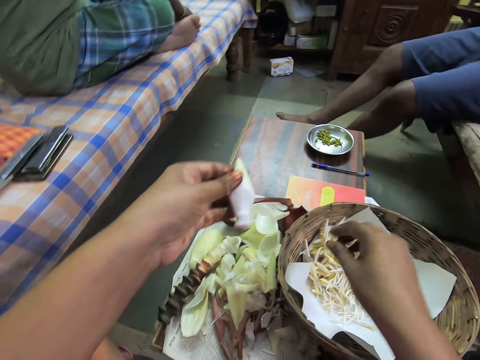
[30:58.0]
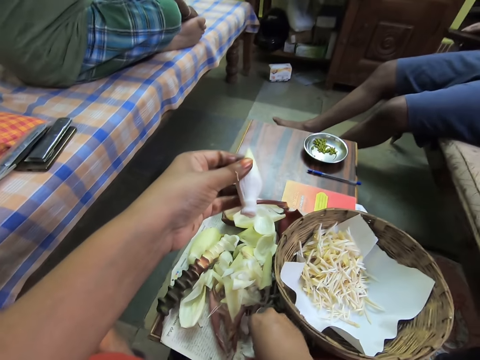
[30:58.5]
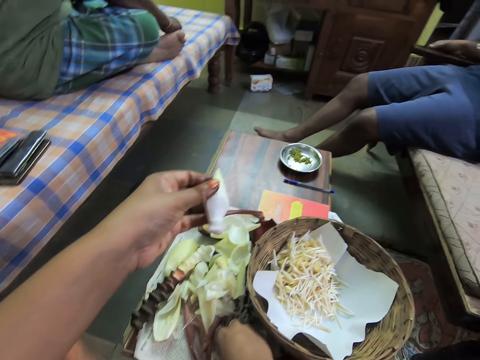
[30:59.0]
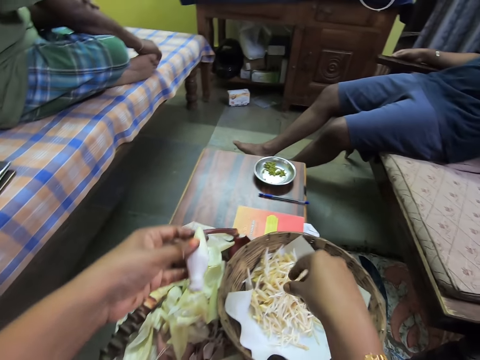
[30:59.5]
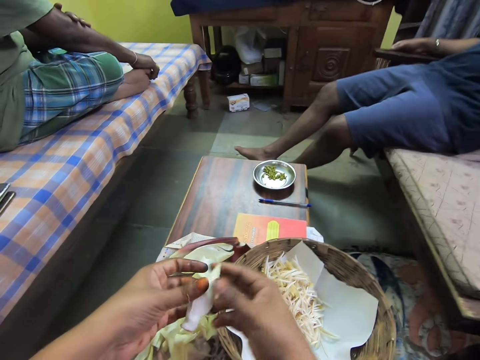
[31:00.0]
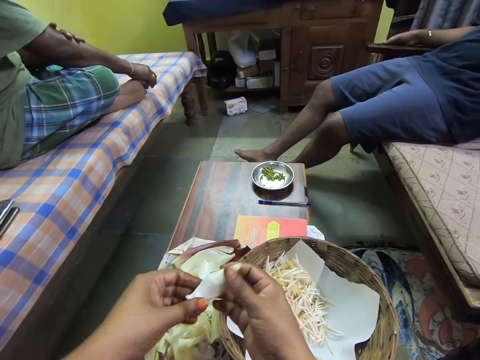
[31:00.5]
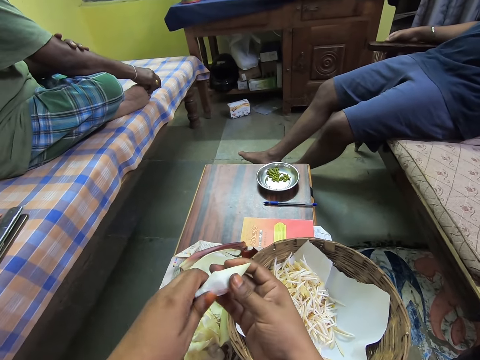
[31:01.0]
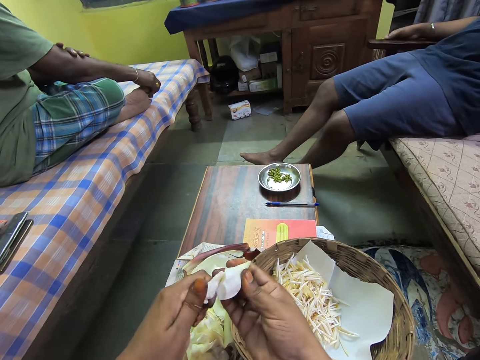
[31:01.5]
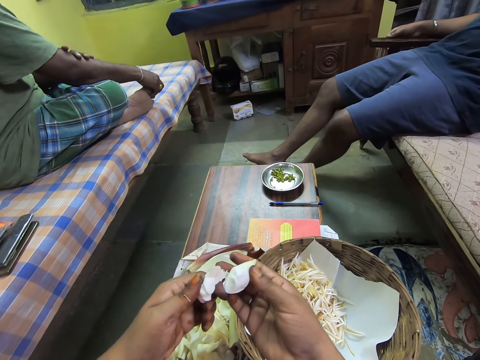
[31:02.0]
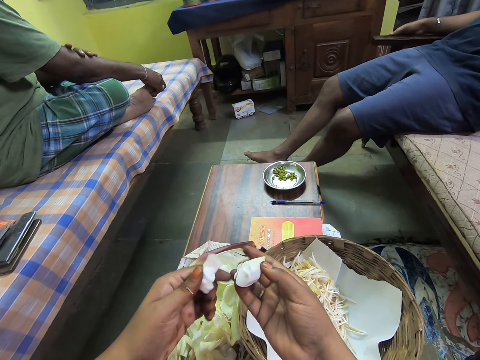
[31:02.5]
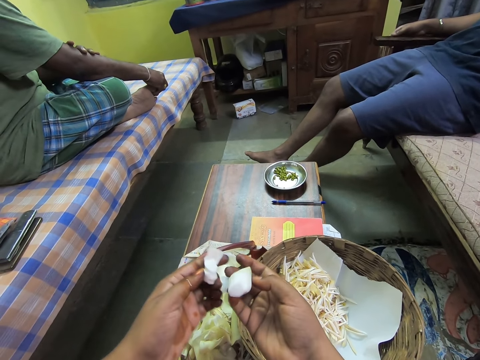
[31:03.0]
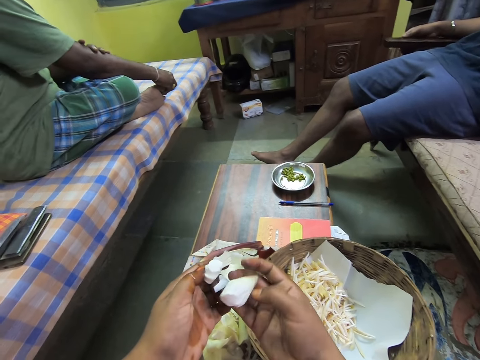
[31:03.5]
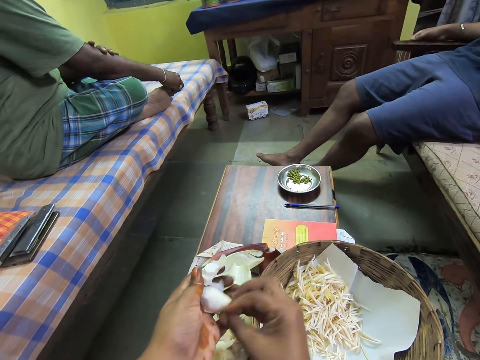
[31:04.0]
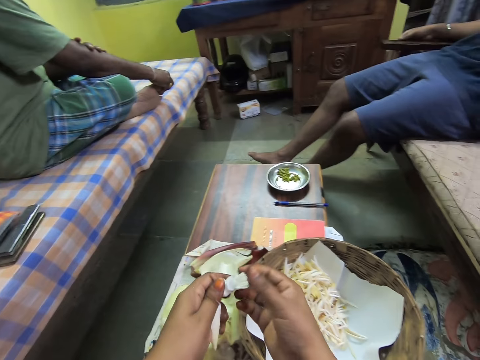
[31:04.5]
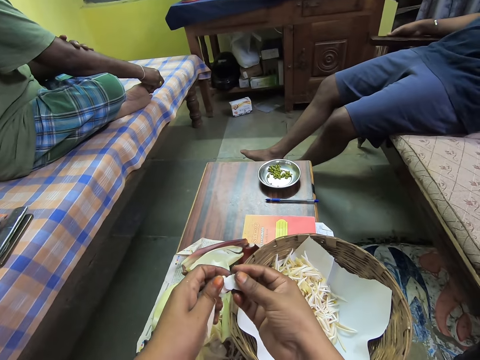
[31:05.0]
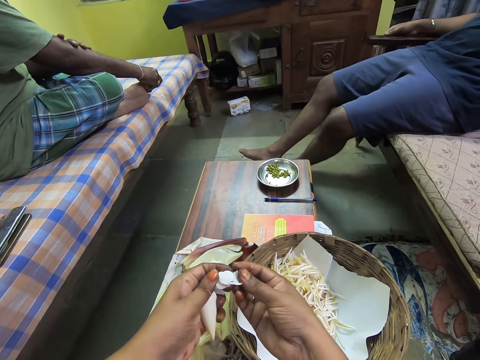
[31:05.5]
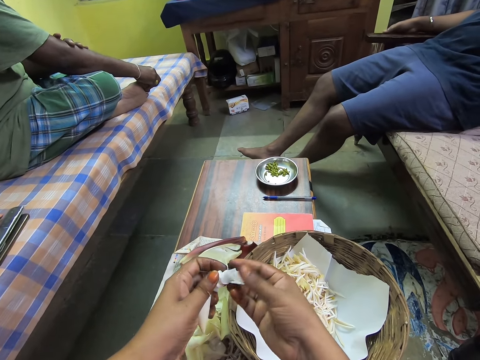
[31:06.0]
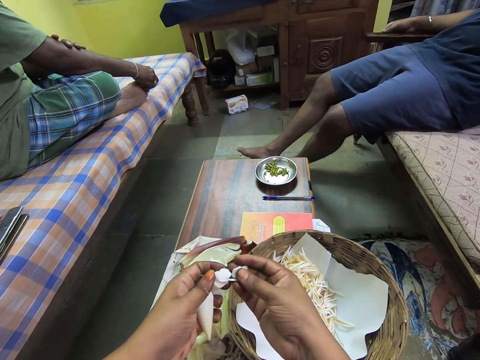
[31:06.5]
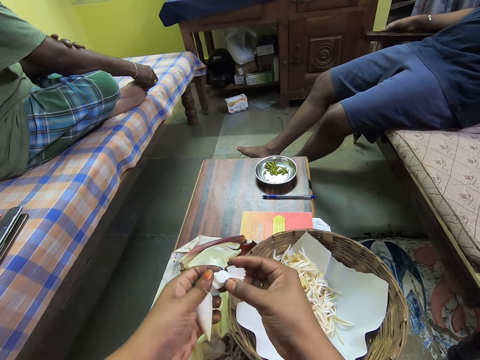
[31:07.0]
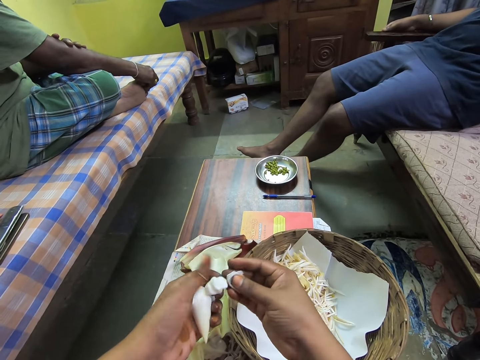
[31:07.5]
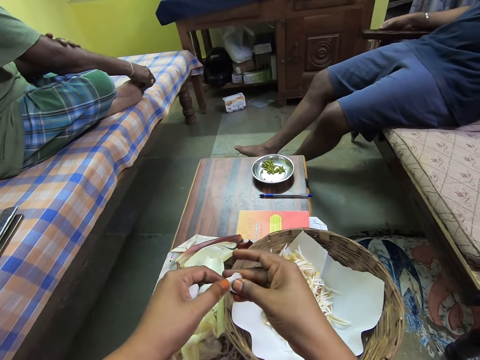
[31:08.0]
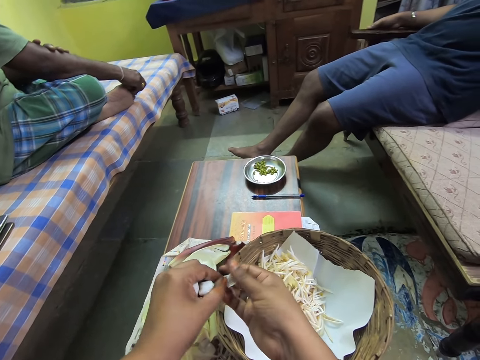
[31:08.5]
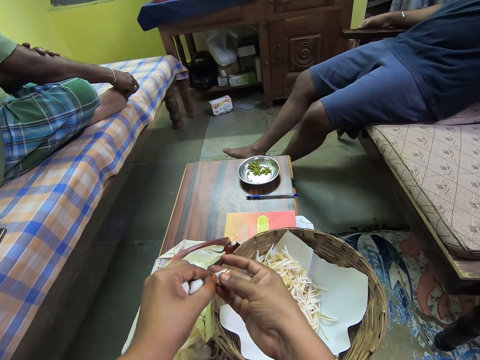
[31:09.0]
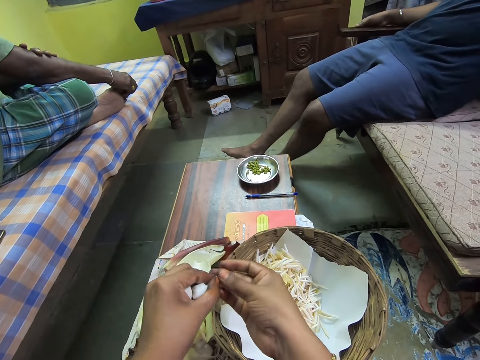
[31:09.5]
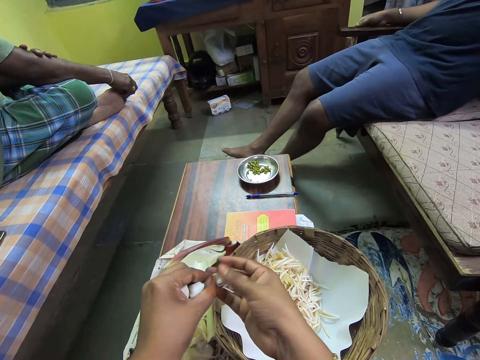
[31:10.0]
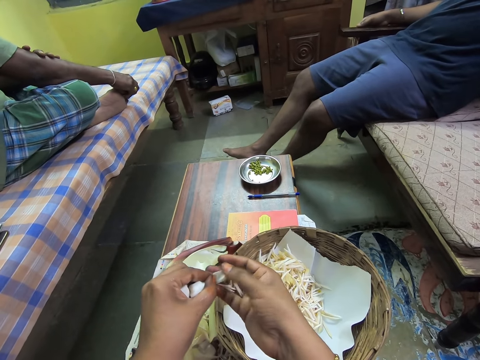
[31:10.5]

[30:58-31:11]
The camera wearer drops some endive vegetable leaves or banana filaments in the basket on the table with her right hand. She picks an endive vegetable leaf from the table with her right hand. She drops the endive vegetable leaf in the basket on the table with her right hand. She breaks the endive vegetable fruit with both hands. She cuts the banana flower. She peels the endive vegetable fruit in her left hand with her right hand. She removes some endive vegetable leaves from the vegetable fruit hull with her right hand.

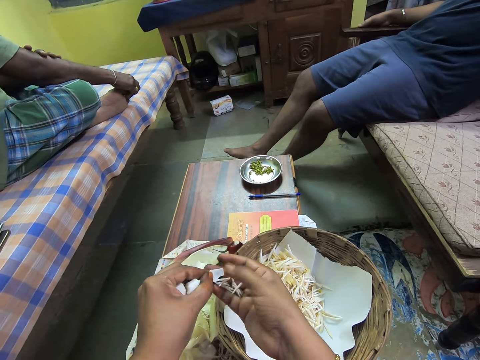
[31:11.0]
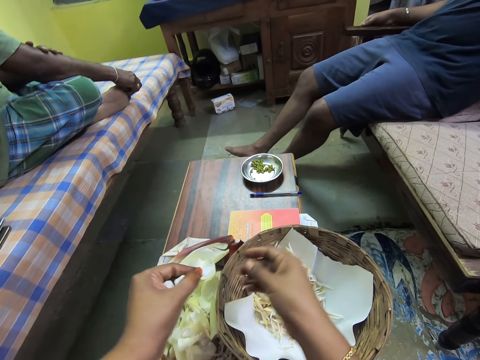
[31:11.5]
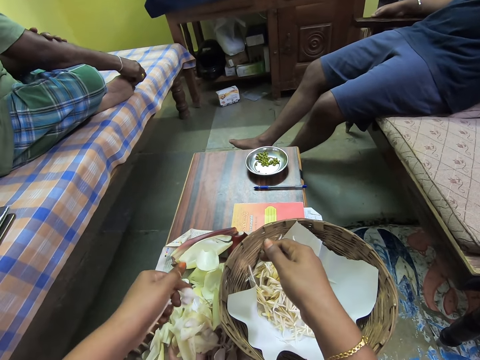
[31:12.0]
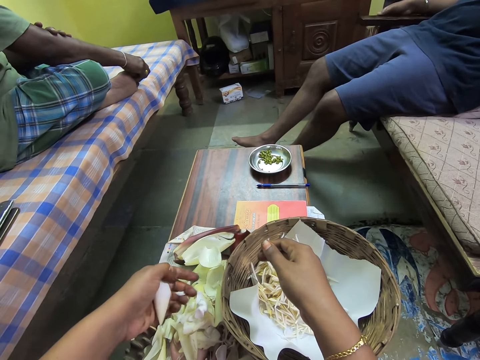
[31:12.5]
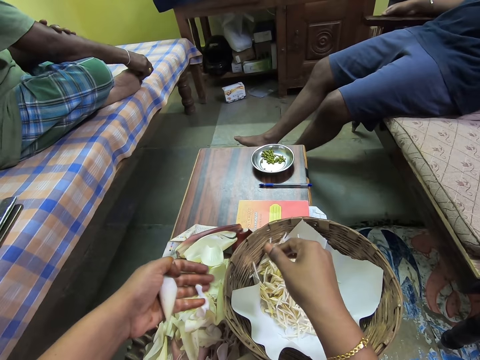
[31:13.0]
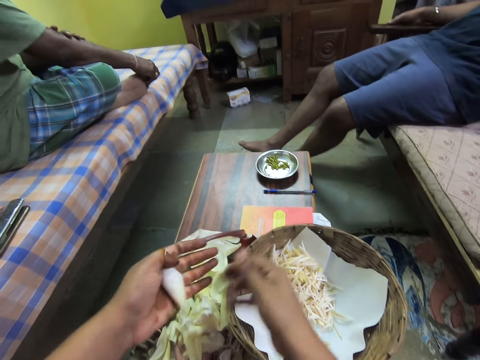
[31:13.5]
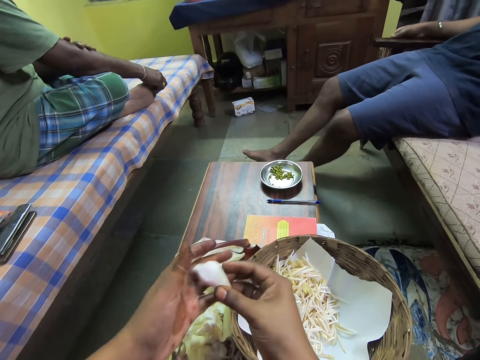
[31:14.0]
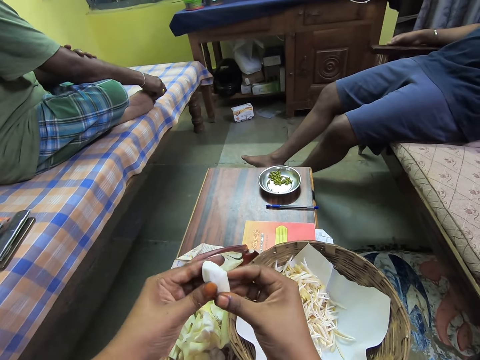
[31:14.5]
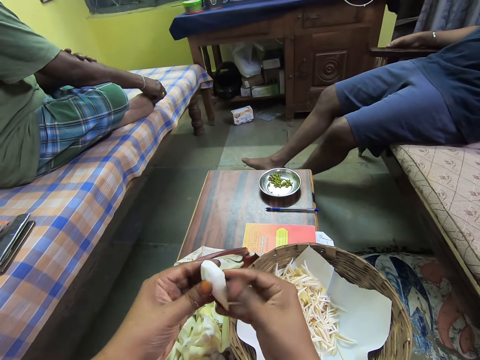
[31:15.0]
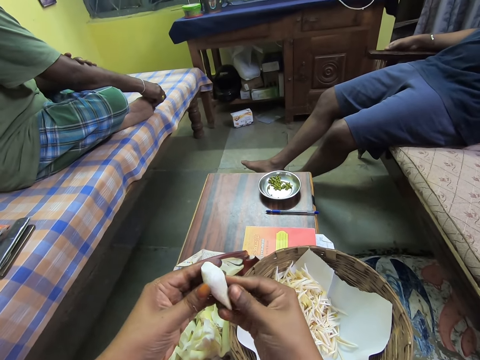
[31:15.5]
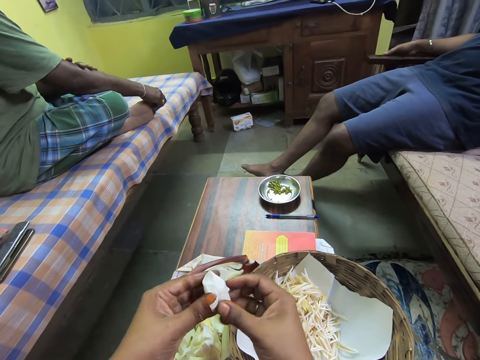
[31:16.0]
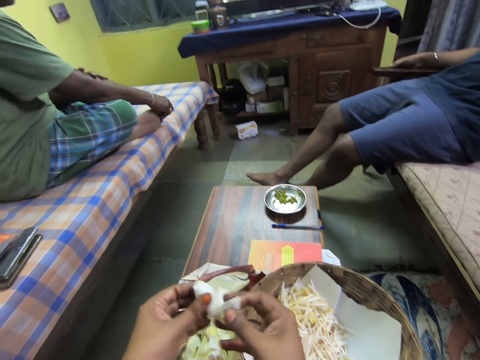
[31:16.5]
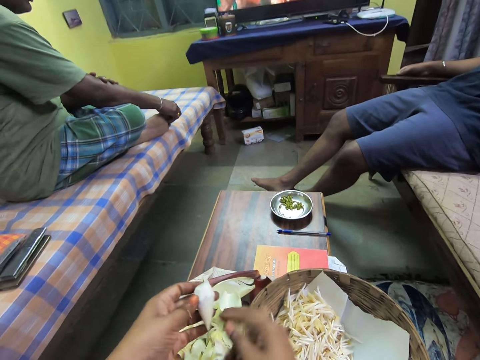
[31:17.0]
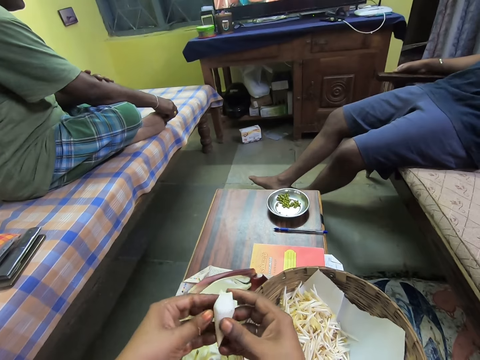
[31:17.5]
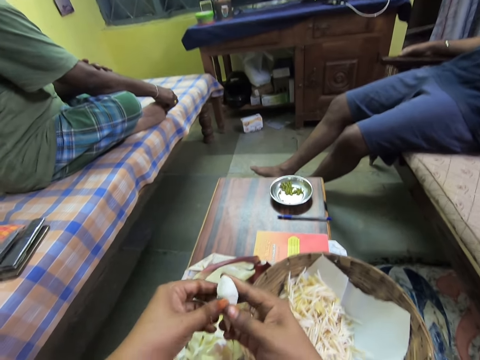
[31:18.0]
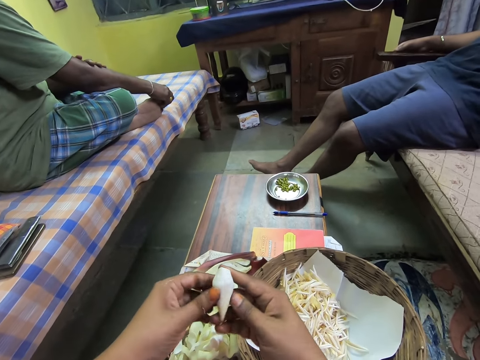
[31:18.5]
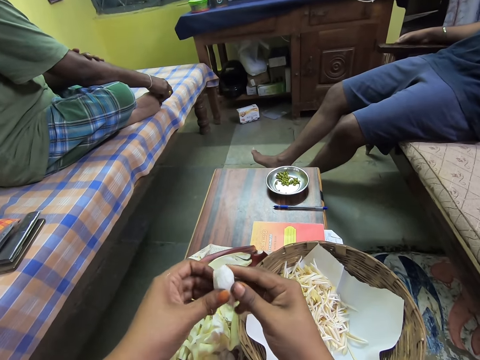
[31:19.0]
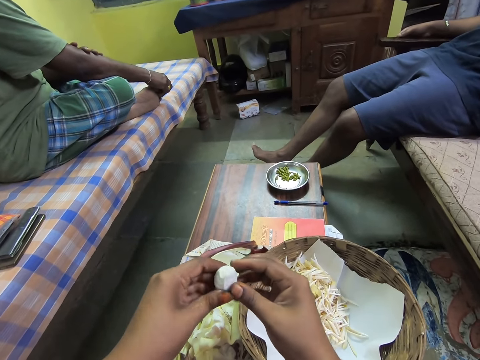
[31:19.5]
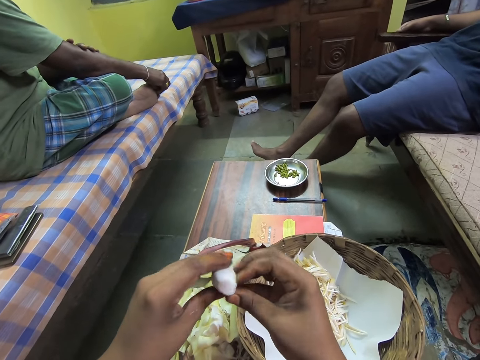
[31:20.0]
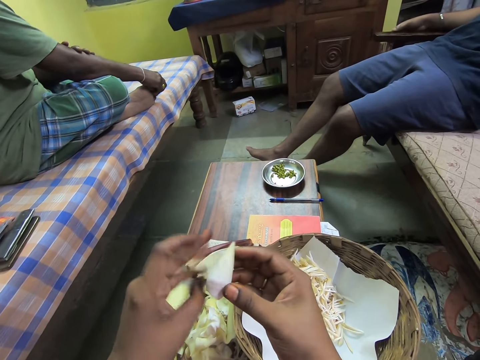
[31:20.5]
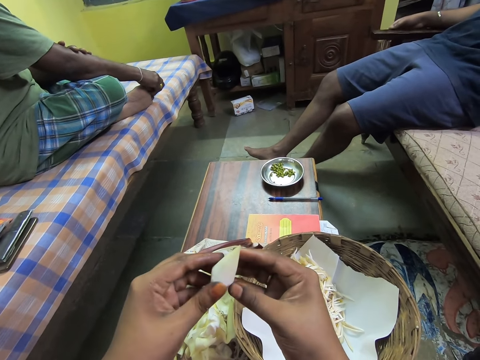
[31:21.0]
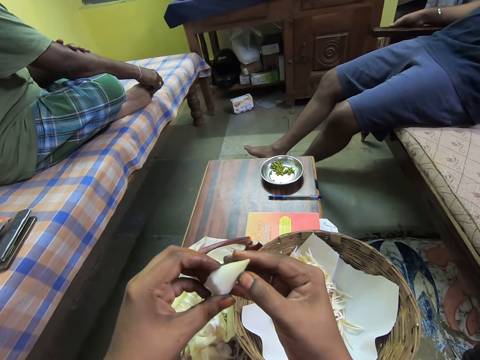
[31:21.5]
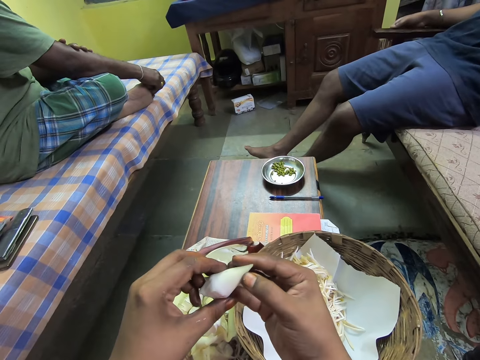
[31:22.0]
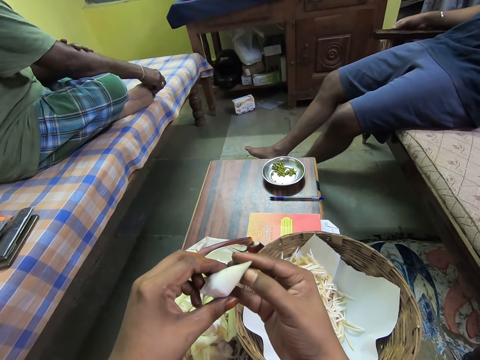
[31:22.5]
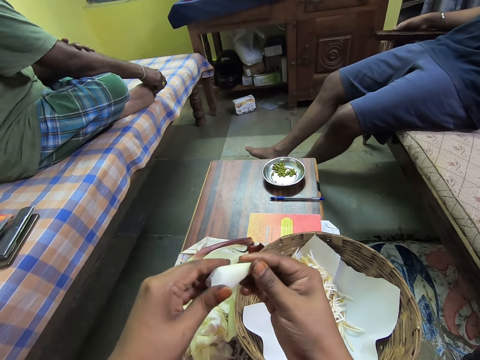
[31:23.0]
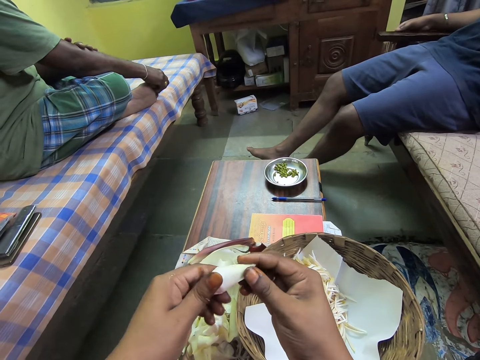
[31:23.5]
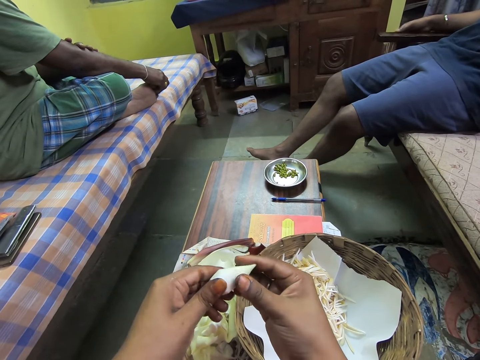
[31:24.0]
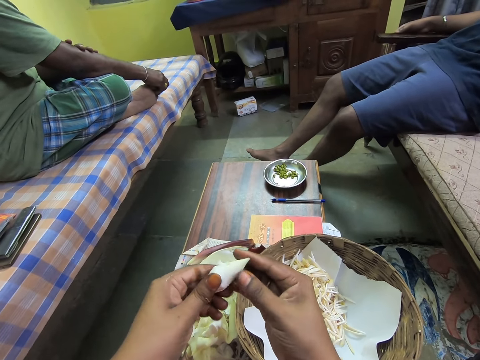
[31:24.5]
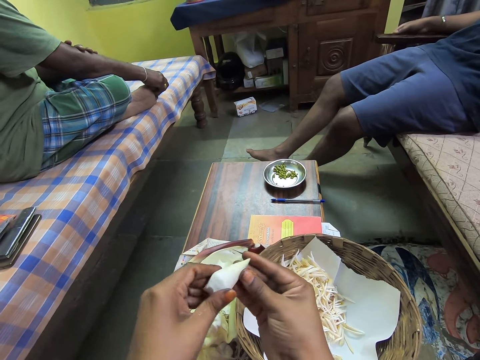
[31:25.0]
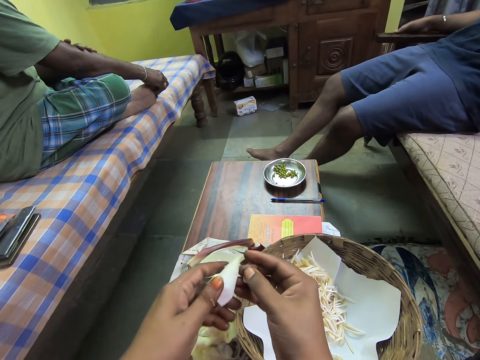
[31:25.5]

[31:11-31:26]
The camera wearer drops the endive vegetable leaves in the basket on the table with her right hand. She drops the endive vegetable fruit hull on the table with her left hand. She peels the endive vegetable fruit in her left hand with her right hand. She drops the endive vegetable fruit hull on the table with her right hand. She talks to a person. She adjusts the endive vegetable fruit with both hands. She peels the endive vegetable fruit in her left hand with her right hand.
